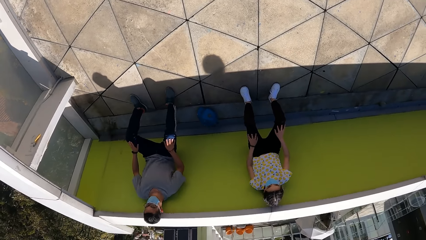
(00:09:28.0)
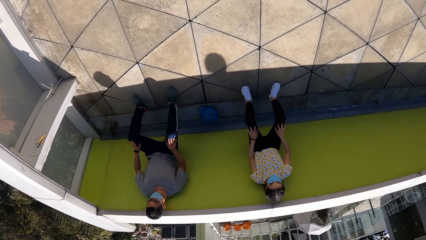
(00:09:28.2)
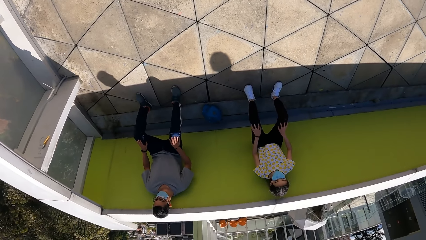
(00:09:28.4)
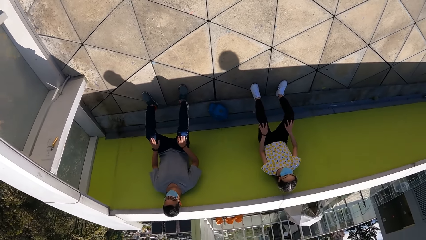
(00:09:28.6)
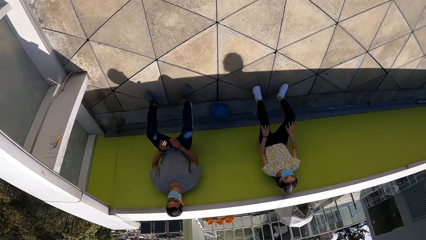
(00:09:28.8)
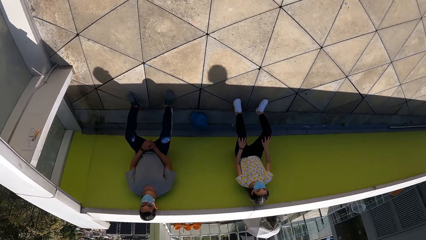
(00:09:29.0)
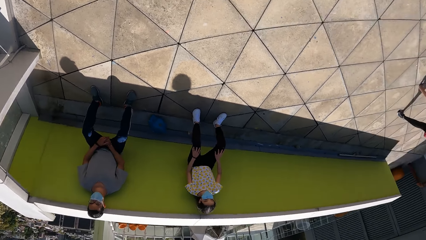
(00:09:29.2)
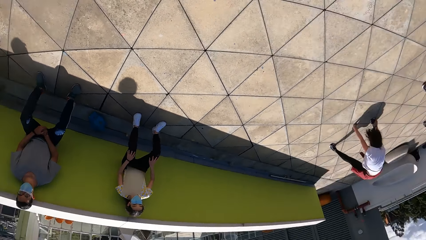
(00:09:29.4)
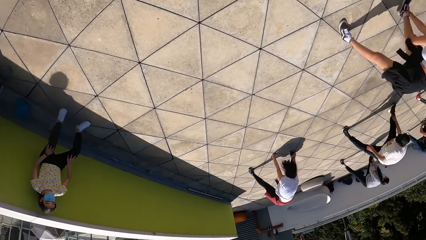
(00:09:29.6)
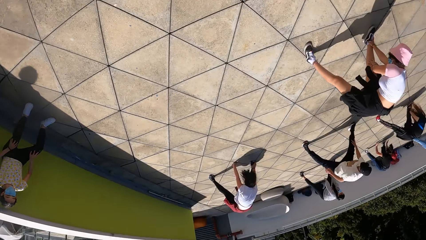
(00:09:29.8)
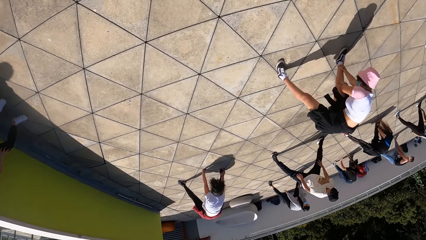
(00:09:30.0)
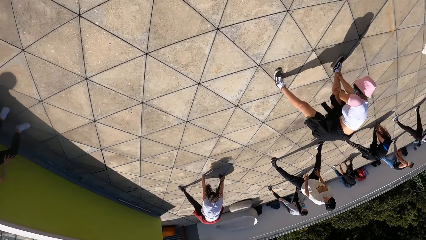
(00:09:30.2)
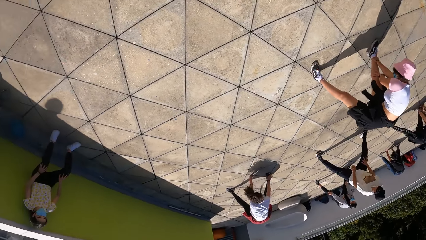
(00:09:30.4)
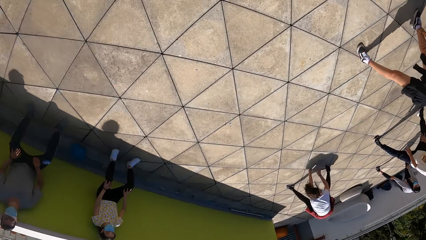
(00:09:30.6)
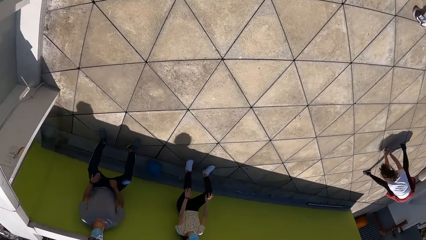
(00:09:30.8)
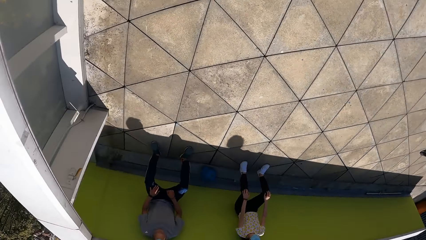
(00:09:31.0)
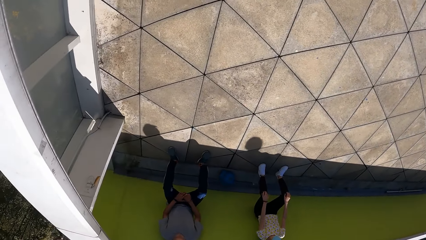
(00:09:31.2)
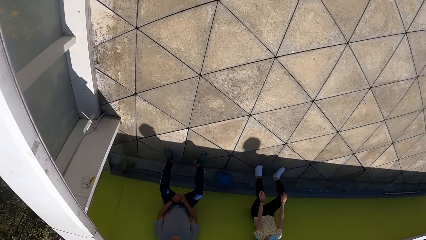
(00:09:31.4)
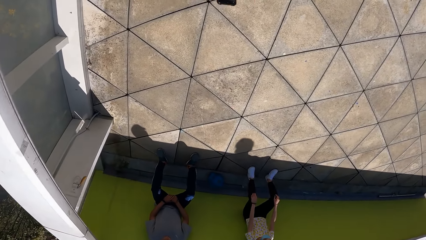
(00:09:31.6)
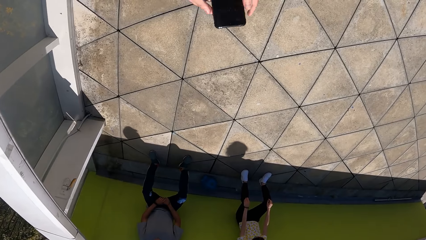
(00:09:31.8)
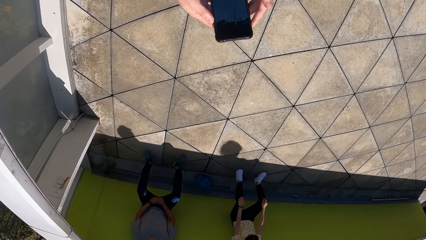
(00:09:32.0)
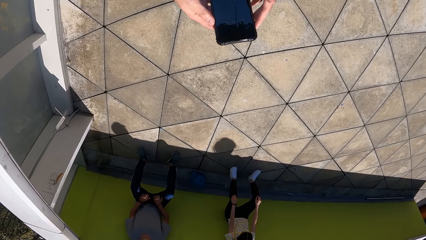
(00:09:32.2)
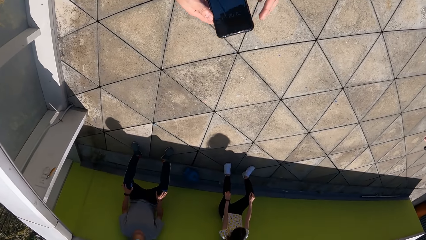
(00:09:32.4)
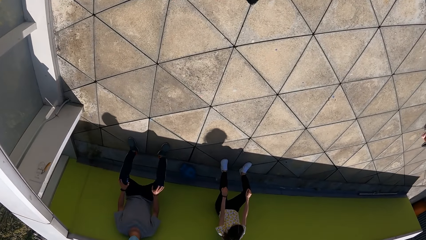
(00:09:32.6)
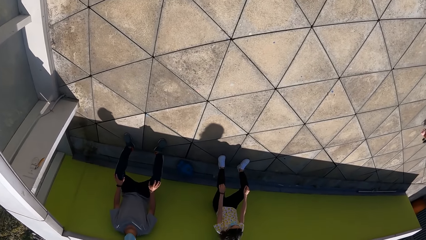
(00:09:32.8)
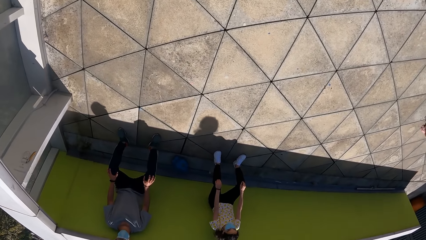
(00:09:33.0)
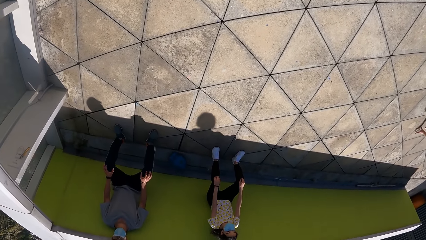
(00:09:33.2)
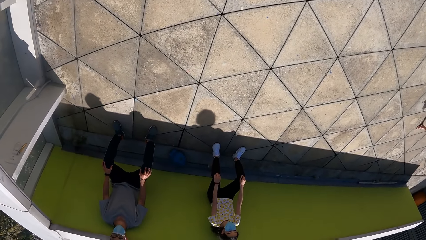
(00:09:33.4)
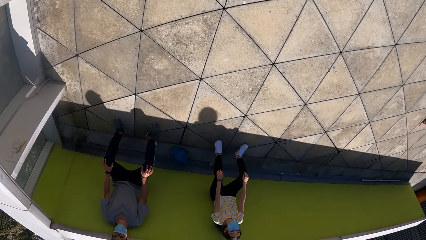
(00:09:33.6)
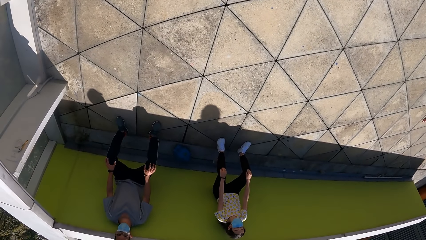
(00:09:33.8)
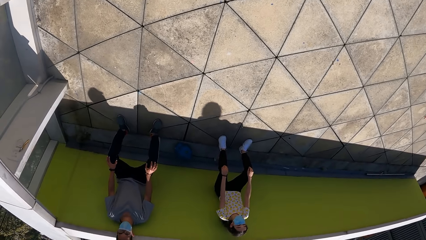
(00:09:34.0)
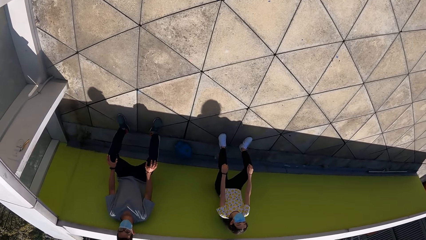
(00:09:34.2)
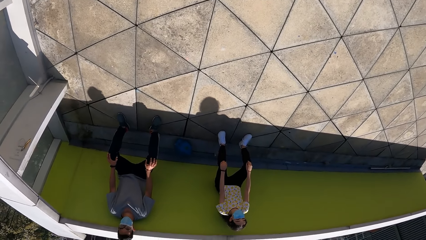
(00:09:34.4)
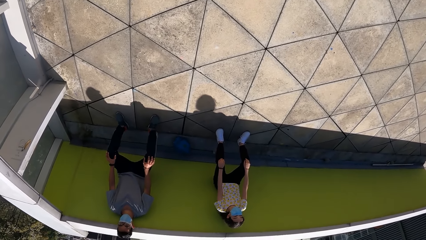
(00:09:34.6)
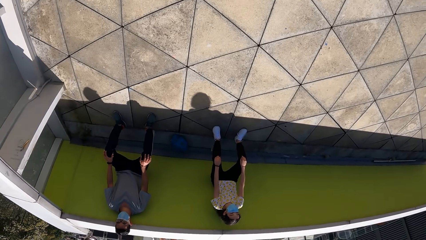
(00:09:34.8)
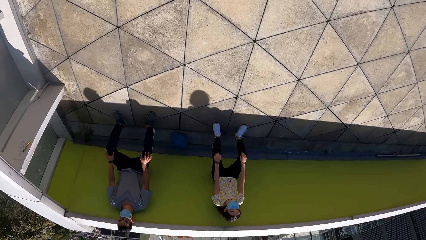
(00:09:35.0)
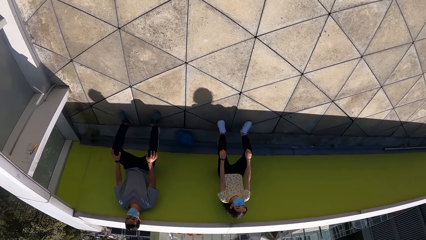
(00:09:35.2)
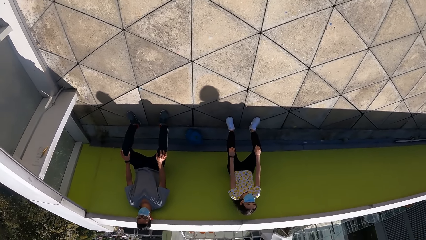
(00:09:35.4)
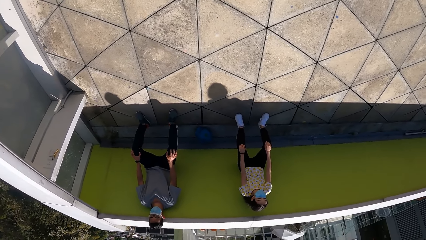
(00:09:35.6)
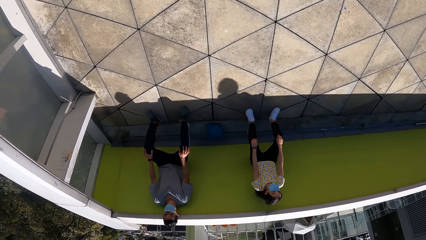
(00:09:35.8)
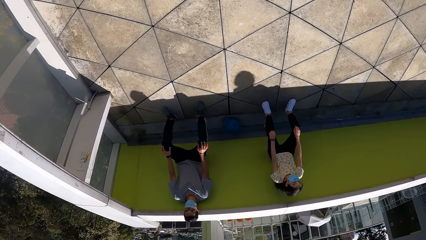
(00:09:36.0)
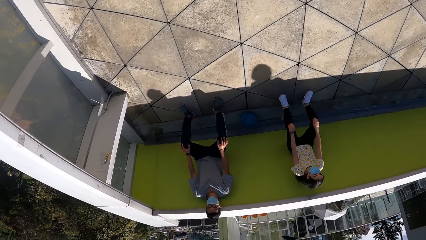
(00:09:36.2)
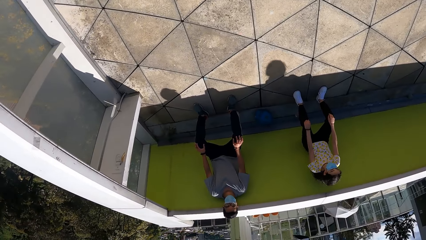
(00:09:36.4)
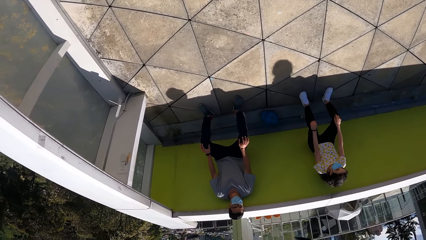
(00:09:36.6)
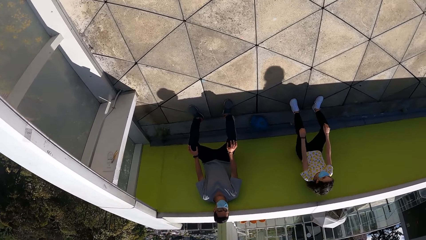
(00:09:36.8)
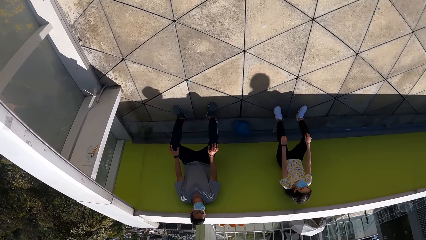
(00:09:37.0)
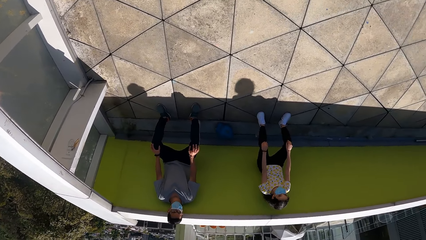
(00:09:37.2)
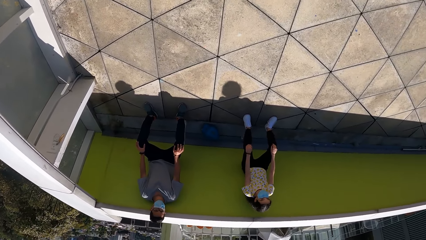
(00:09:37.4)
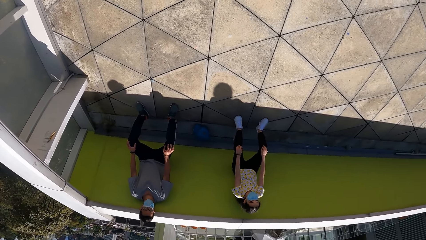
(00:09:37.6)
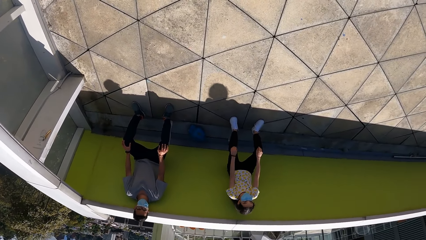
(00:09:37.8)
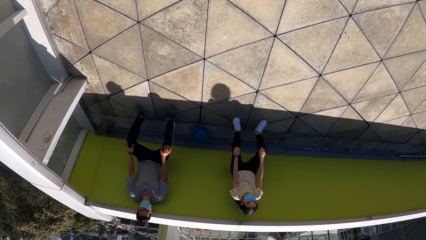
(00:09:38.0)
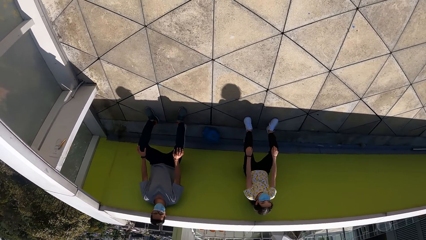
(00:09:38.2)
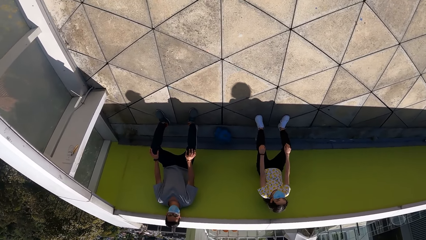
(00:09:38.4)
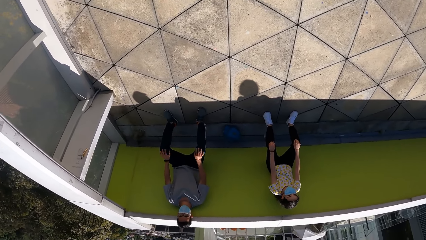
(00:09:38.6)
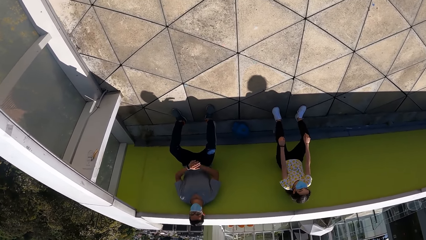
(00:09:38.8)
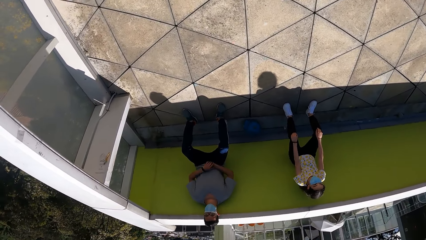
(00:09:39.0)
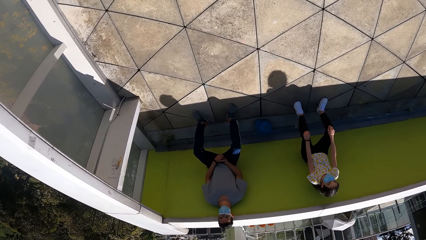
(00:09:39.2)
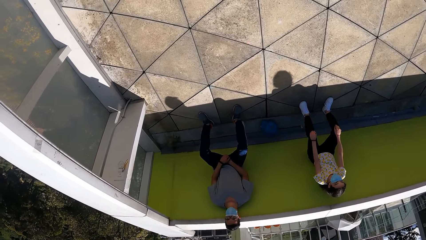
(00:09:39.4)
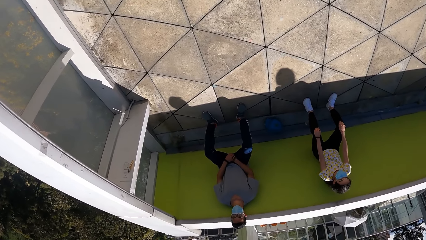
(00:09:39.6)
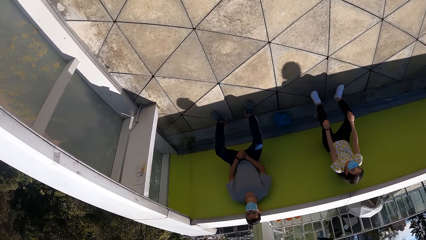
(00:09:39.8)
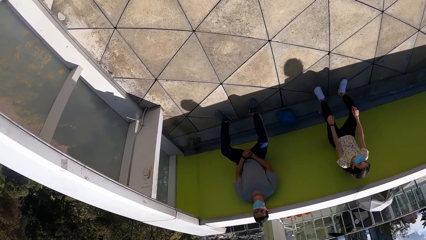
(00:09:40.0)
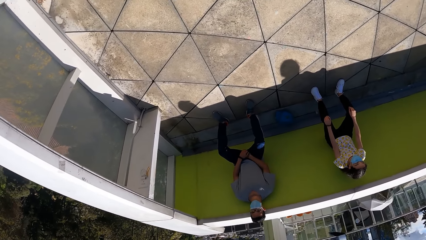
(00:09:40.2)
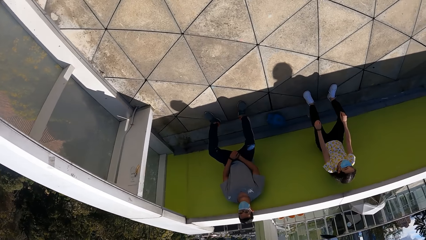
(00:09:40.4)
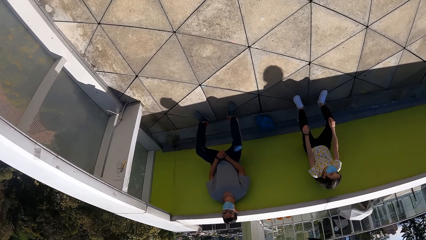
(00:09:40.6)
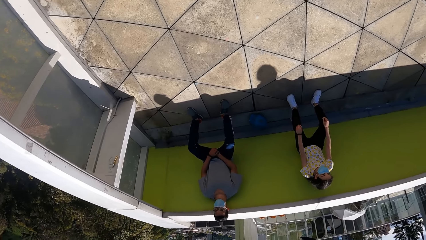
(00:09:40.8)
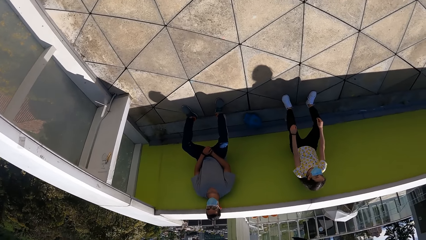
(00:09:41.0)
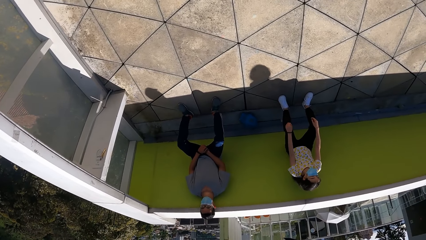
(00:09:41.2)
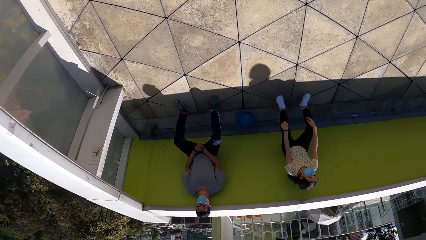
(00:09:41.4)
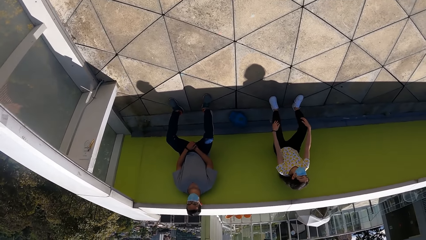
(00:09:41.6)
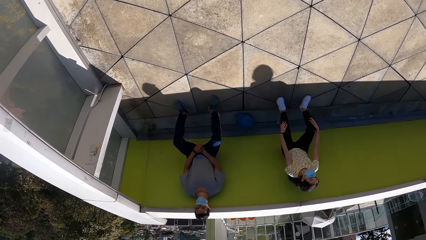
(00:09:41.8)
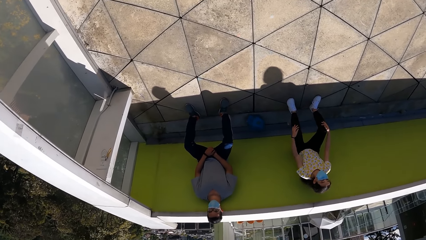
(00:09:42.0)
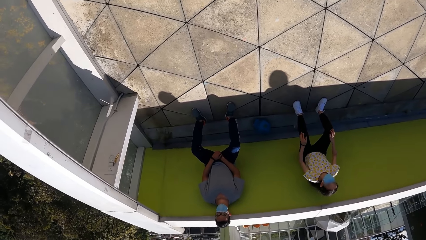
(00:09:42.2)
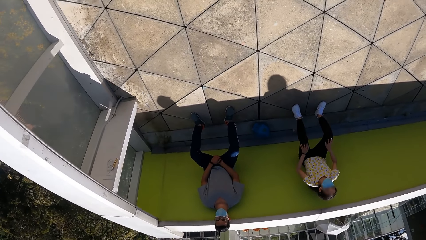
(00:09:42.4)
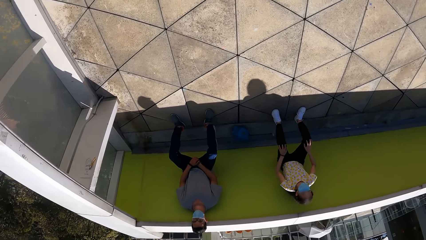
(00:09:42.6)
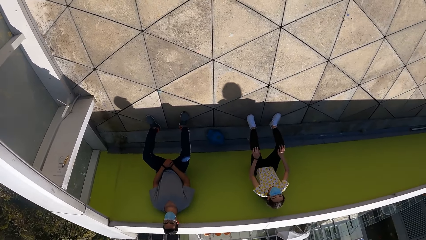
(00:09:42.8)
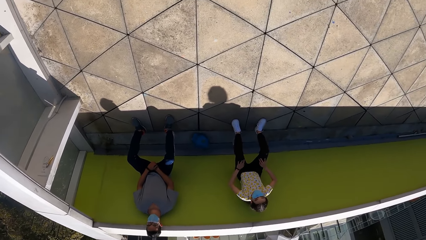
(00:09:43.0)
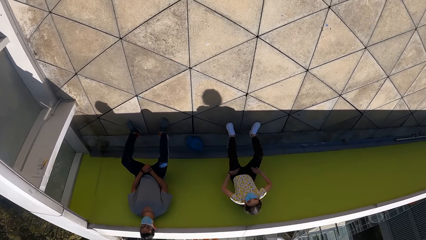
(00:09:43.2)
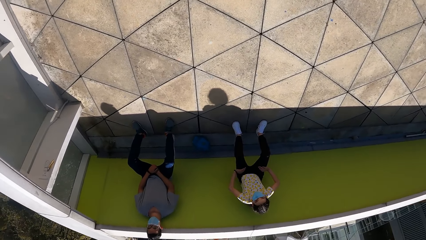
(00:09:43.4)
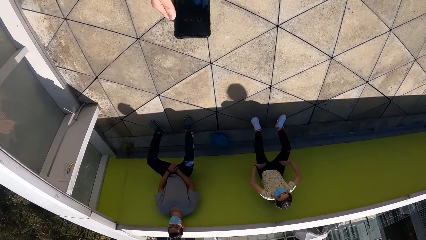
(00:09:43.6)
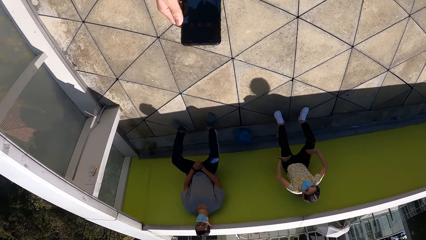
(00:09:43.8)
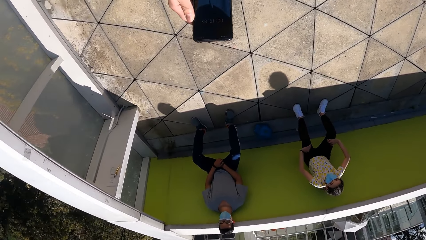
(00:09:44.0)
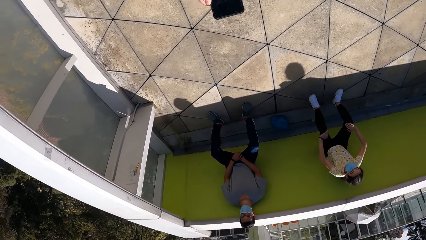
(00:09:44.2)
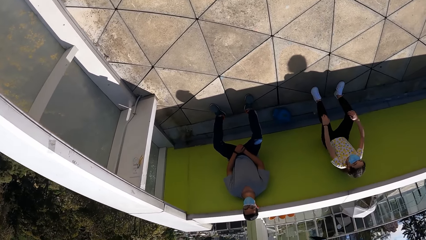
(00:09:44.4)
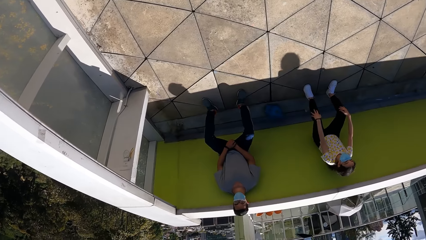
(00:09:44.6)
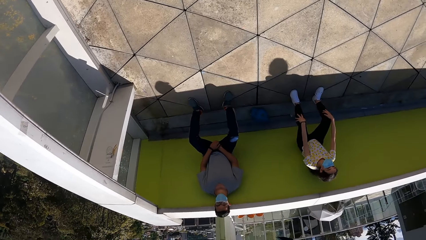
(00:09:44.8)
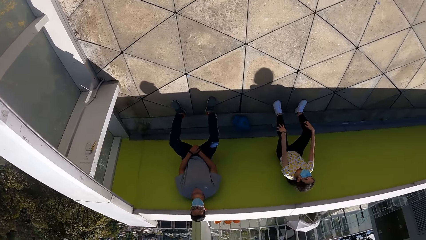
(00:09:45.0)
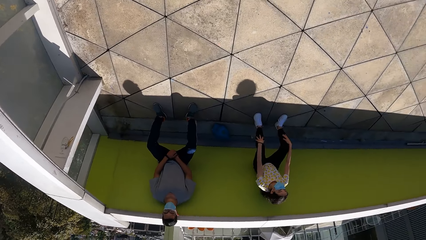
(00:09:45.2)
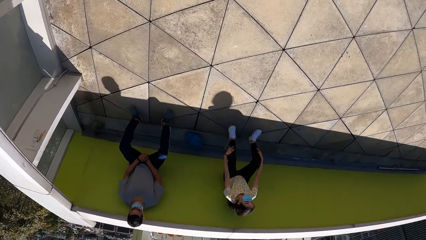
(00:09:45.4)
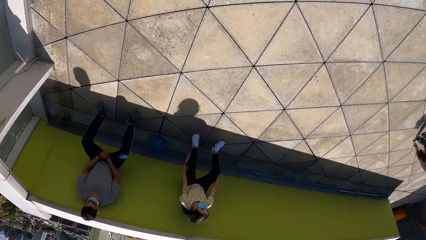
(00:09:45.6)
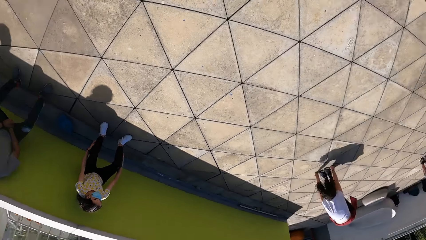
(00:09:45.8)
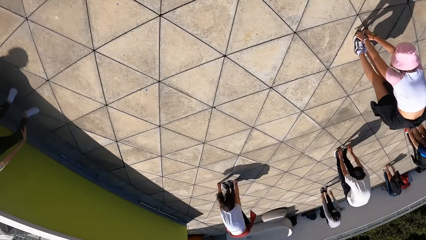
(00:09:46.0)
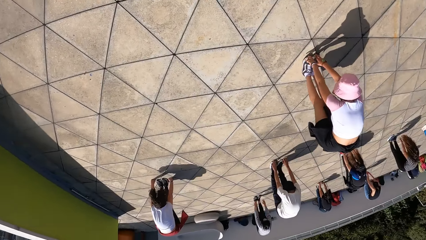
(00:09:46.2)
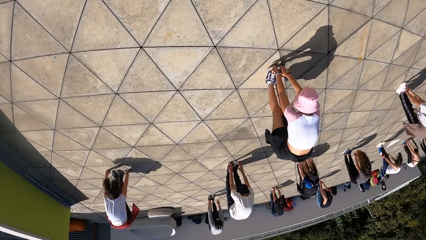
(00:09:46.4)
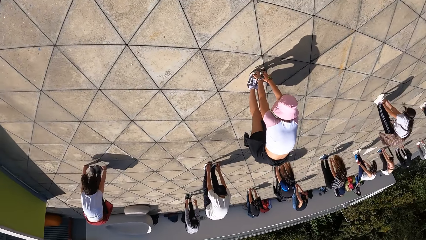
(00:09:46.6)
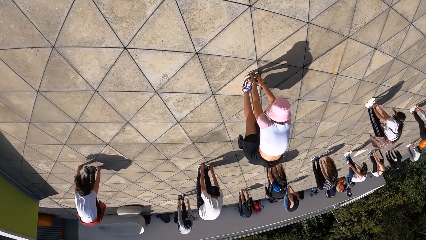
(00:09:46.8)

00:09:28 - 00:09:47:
The camera wearer holds the phone with both hands. He holds the phone with his right hand.
